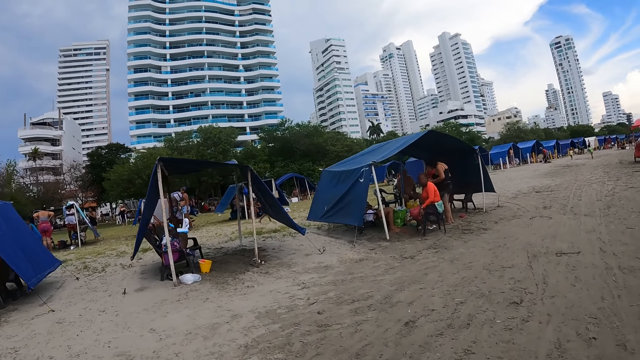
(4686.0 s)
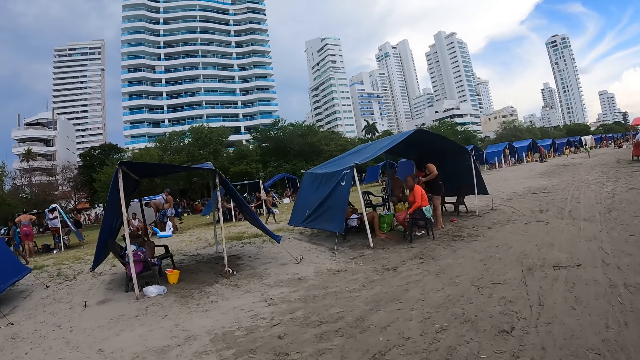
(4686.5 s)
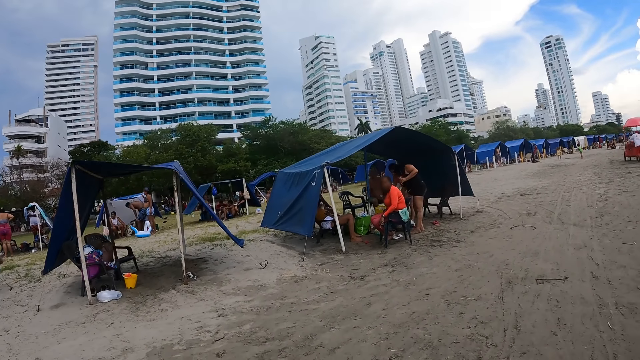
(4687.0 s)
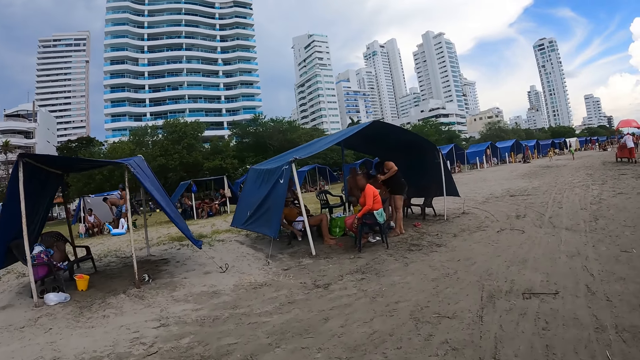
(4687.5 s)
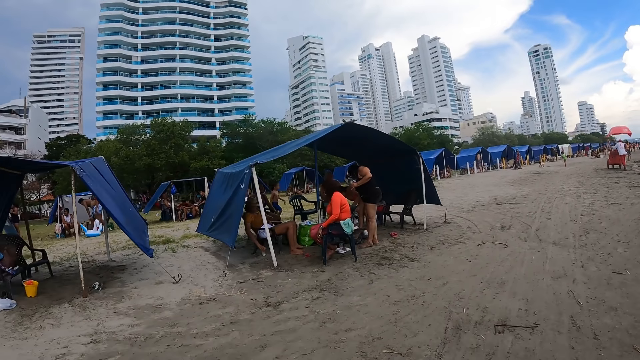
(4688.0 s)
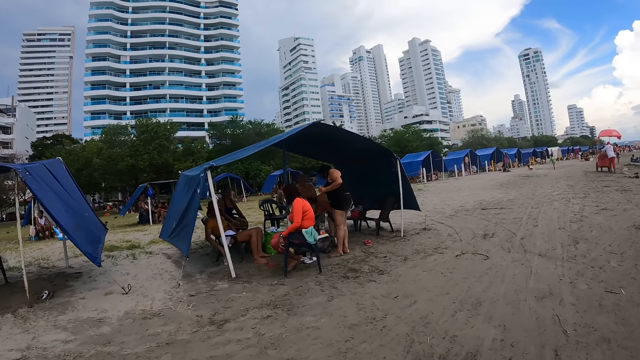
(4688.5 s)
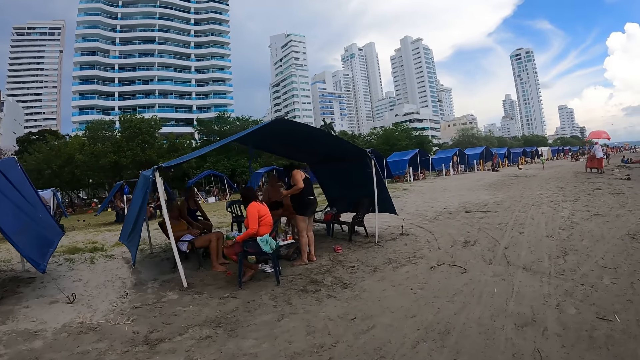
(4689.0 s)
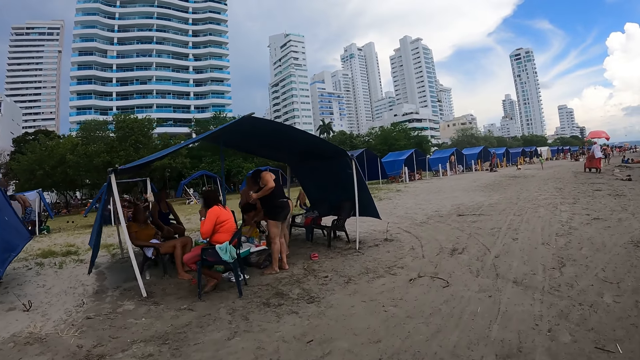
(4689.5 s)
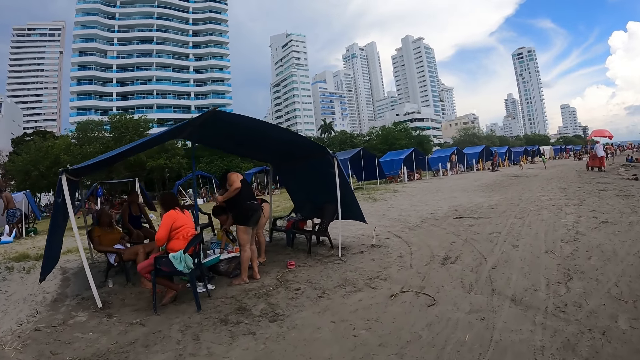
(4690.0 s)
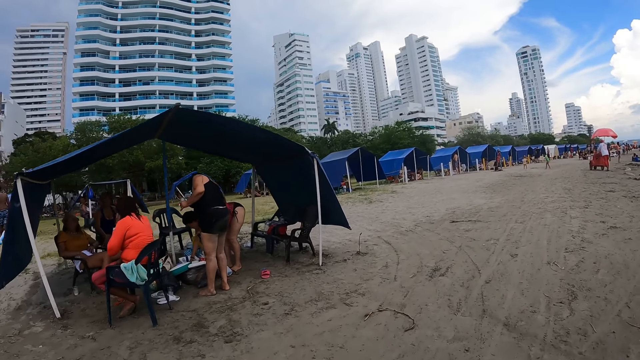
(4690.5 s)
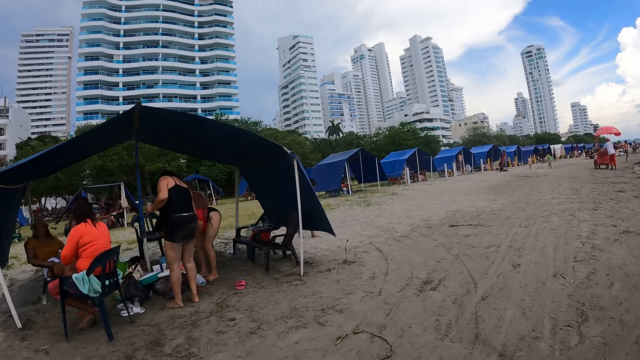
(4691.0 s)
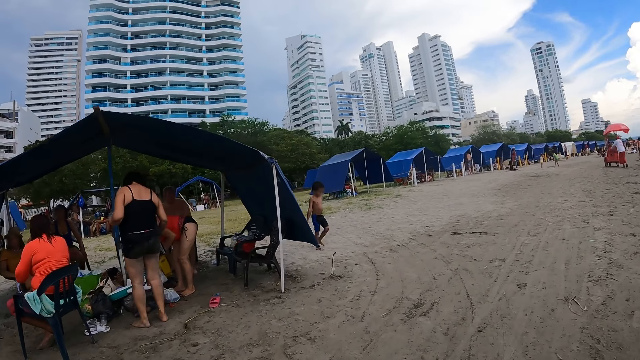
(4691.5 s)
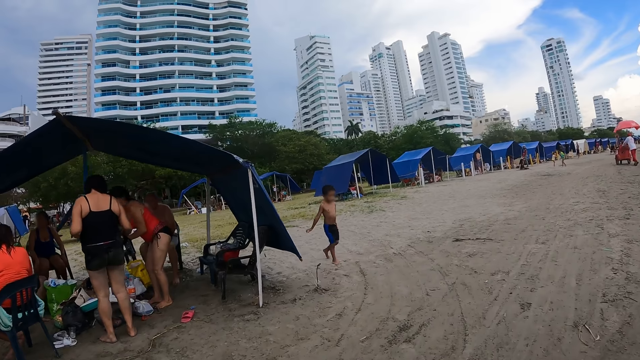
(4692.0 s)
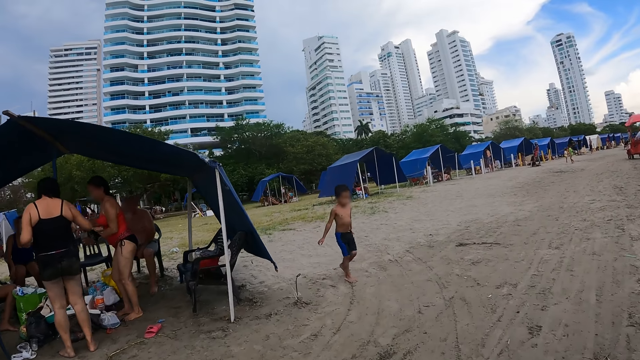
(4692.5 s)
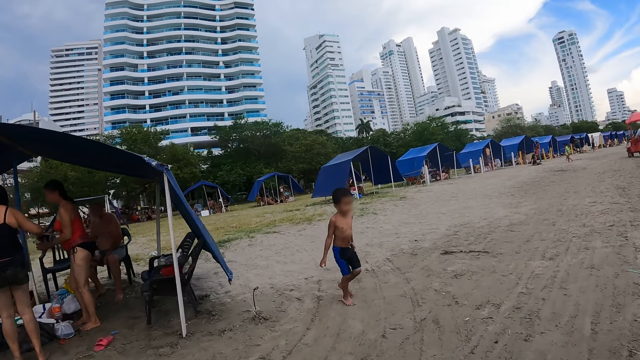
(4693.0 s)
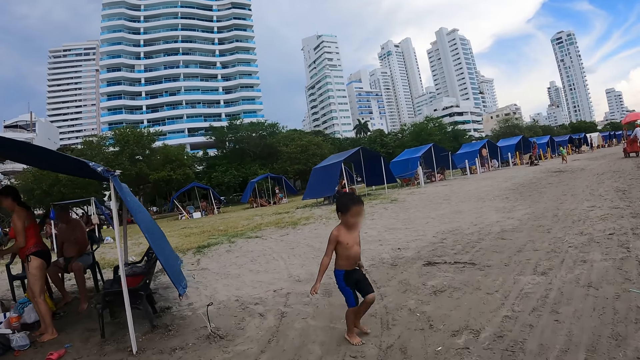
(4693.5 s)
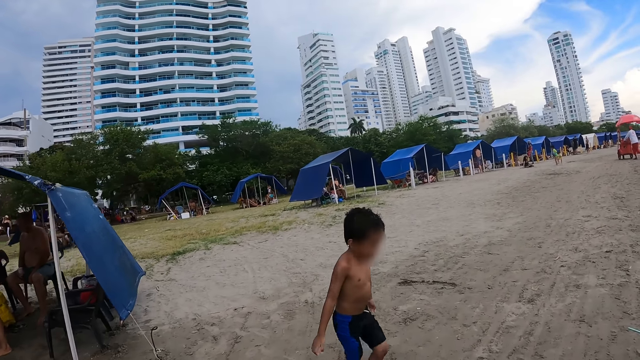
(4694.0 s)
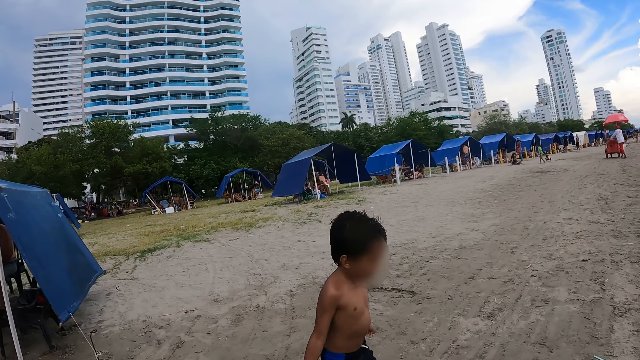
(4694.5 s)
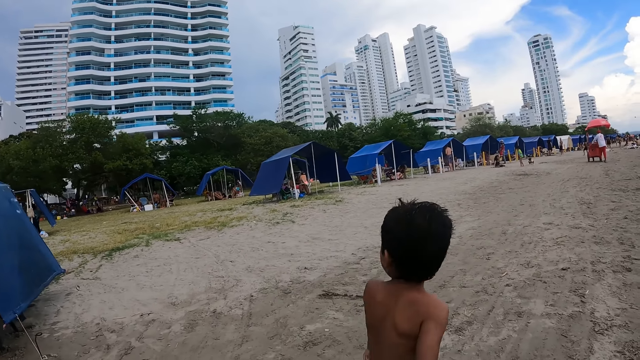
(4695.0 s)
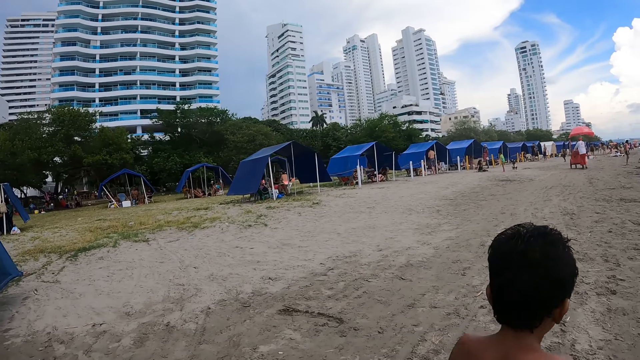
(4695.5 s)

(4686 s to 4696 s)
A person holds a glass of water. Another person serves the food.

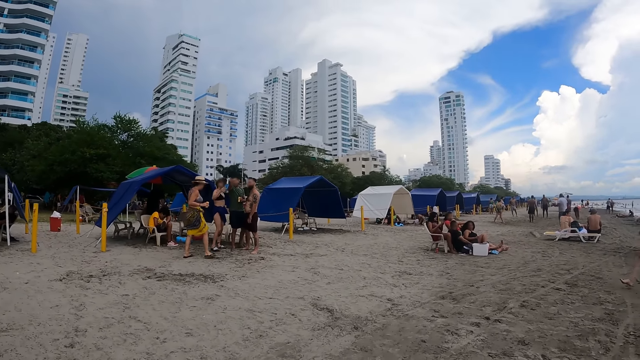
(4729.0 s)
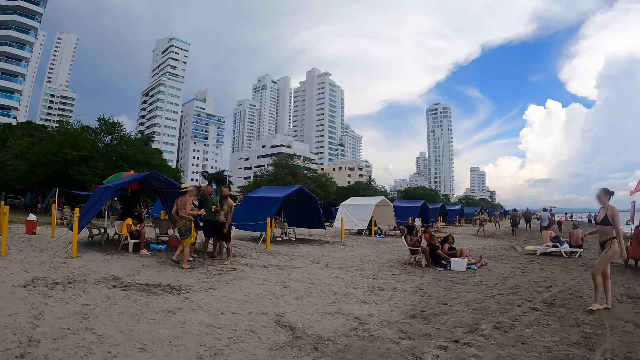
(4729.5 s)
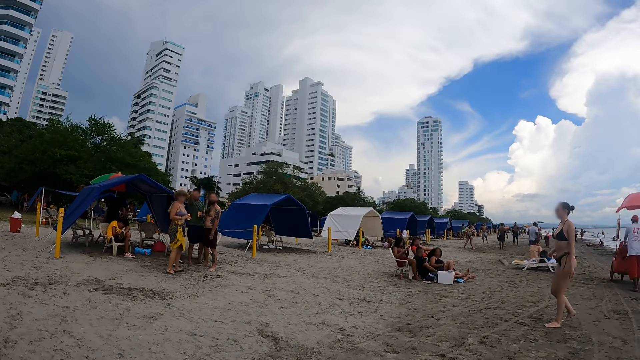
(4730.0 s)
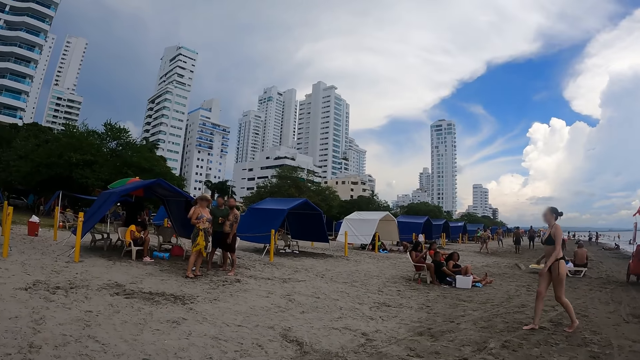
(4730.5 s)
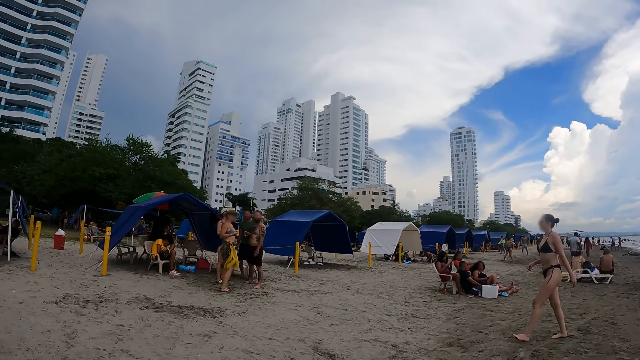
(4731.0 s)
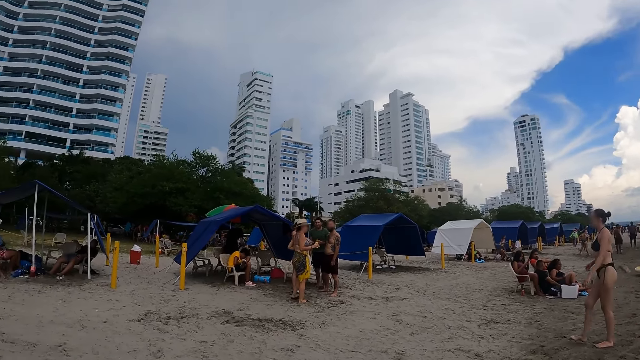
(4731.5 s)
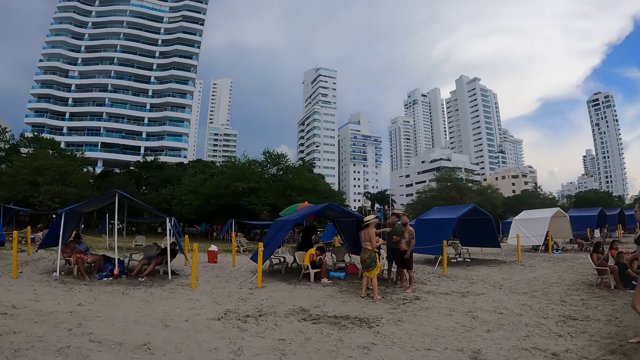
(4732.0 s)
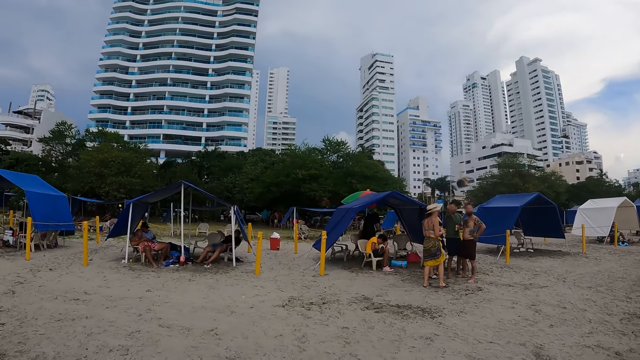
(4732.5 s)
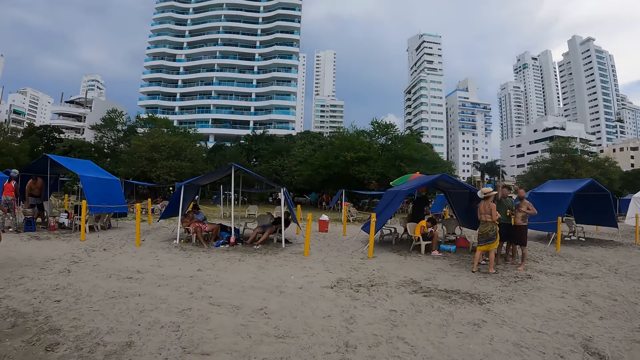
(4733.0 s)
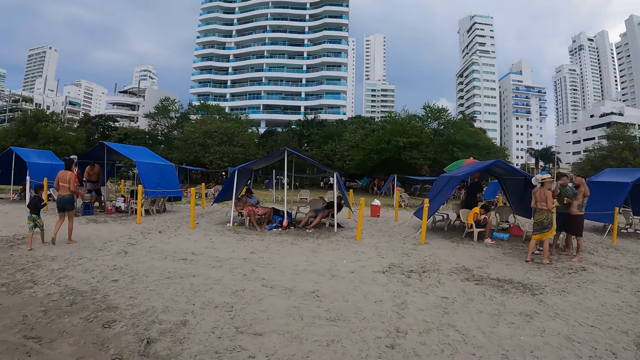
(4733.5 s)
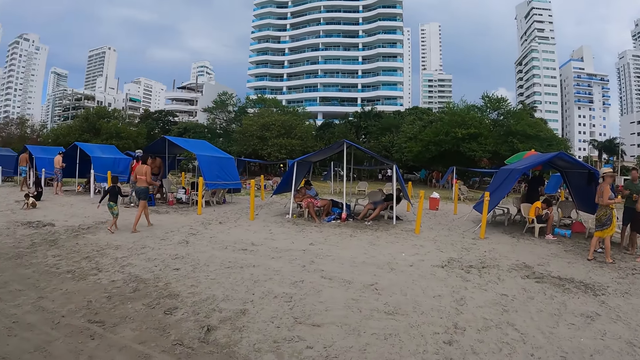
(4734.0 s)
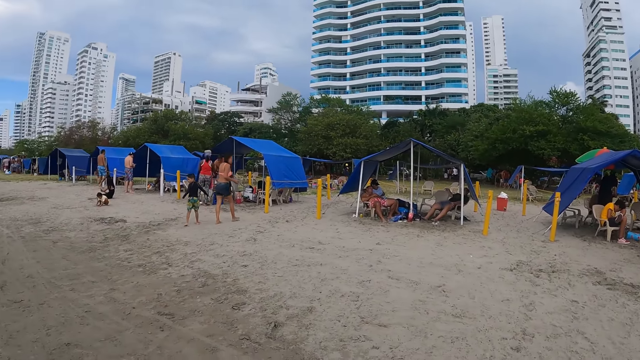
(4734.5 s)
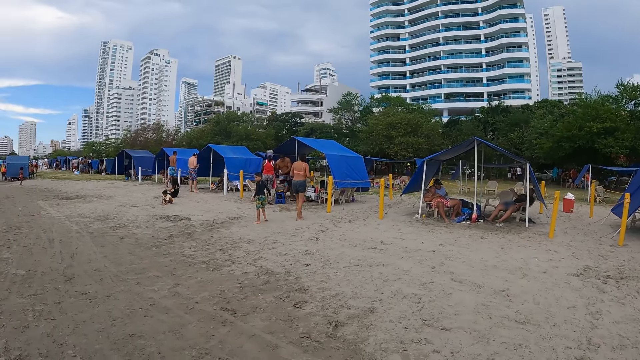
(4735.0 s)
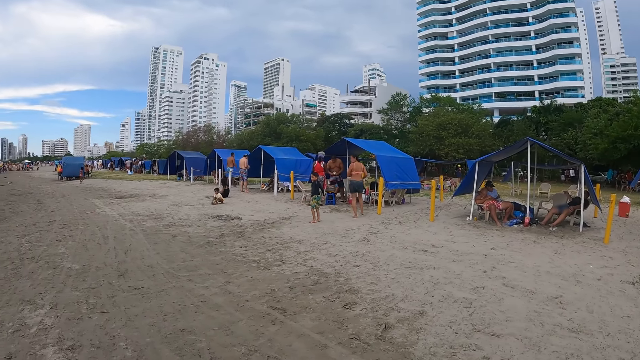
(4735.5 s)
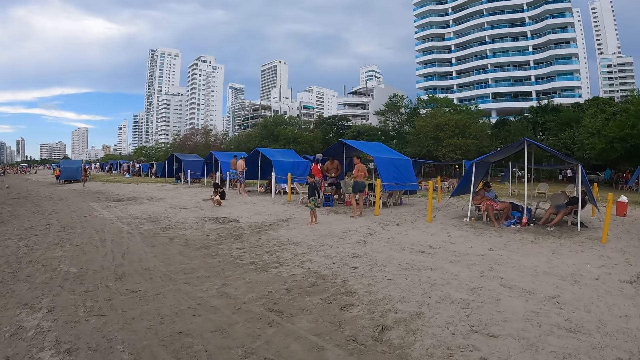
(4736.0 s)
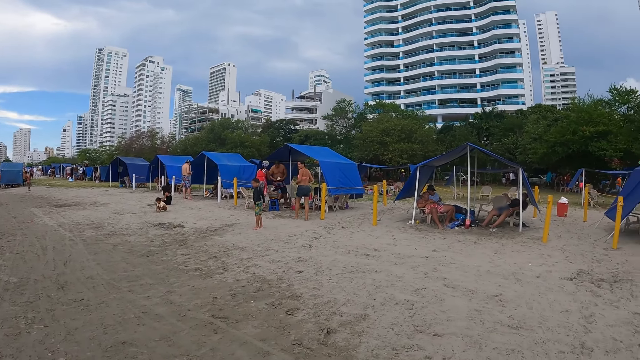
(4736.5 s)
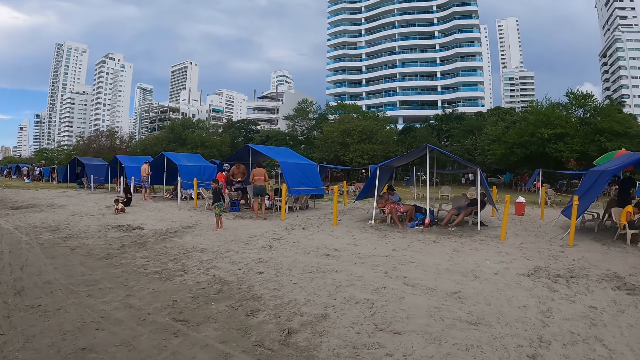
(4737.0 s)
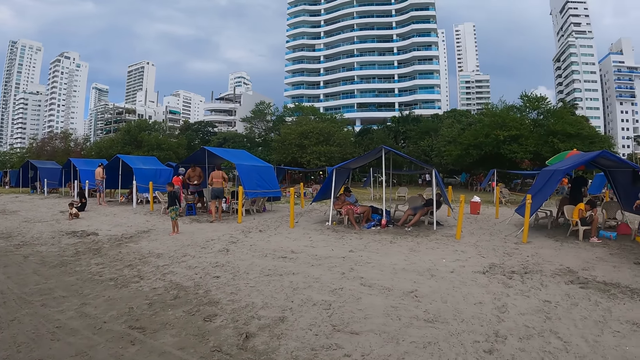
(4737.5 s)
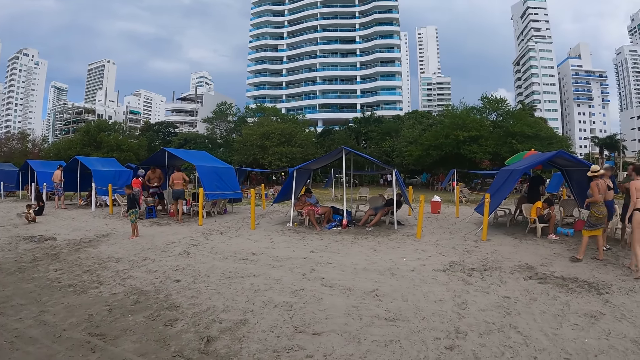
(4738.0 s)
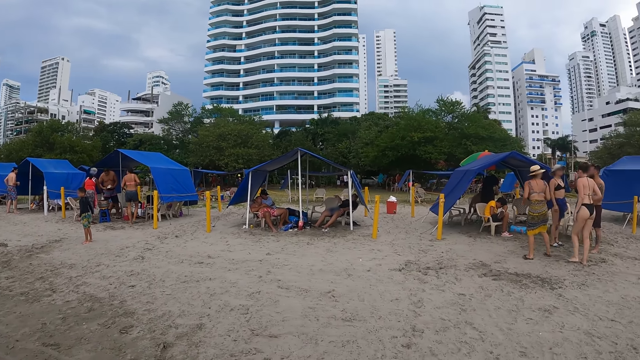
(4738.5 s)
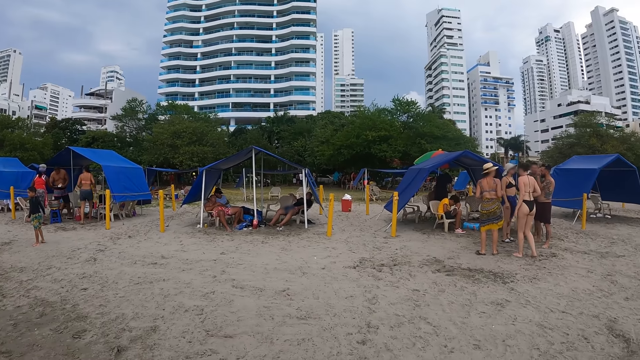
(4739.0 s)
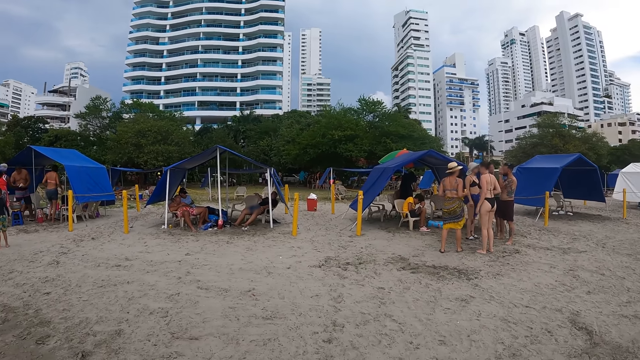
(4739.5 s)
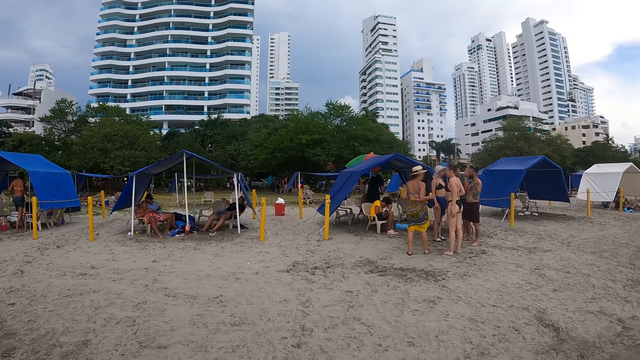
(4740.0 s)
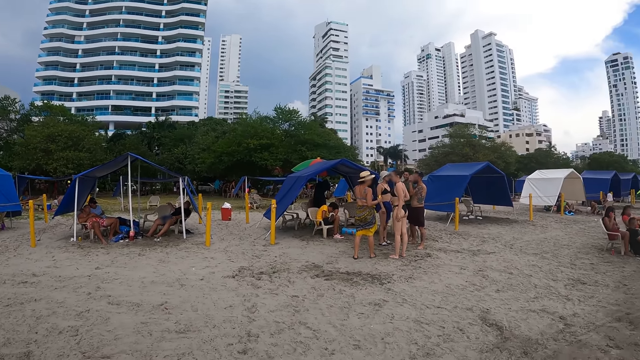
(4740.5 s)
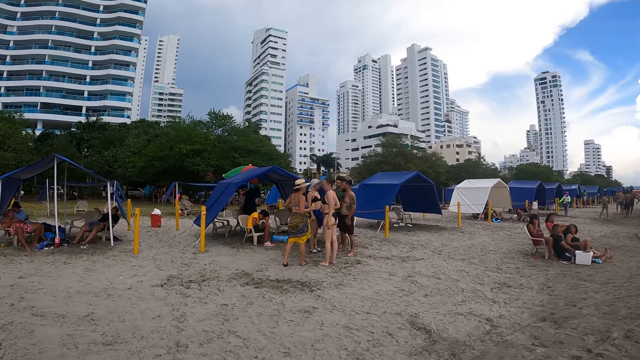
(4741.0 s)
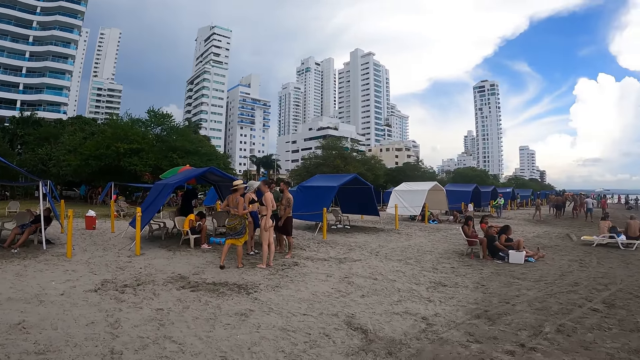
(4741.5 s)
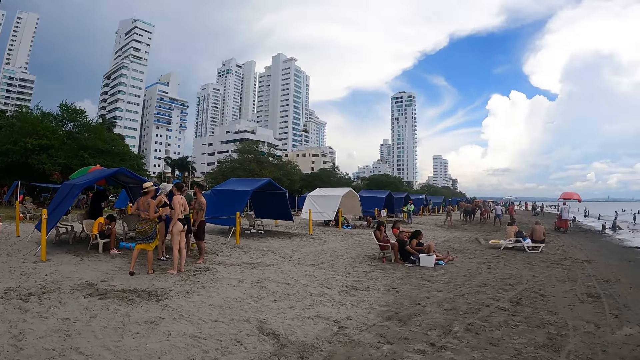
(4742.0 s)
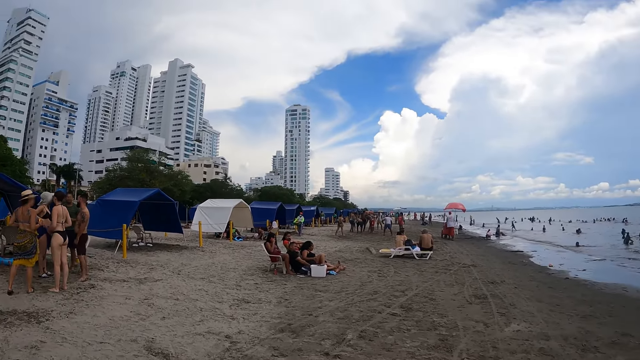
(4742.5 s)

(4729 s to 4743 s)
The camera wearer stands on the beach. They look around.
